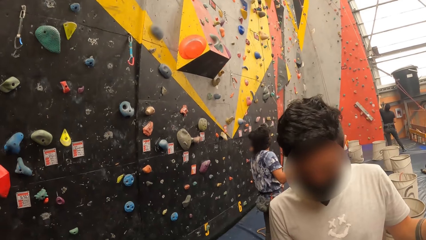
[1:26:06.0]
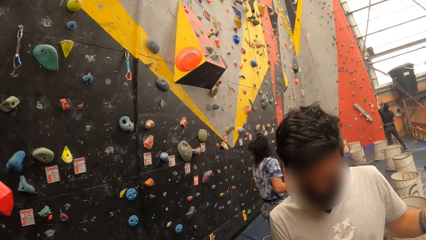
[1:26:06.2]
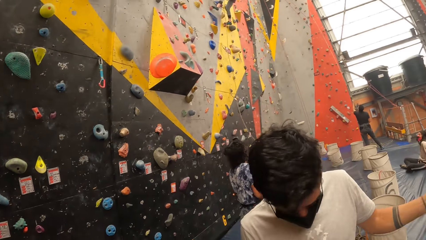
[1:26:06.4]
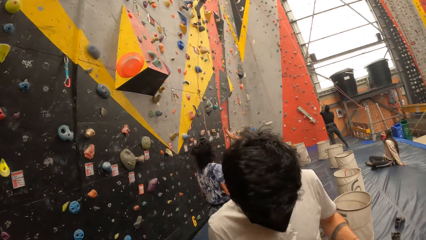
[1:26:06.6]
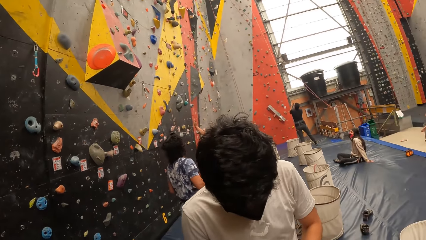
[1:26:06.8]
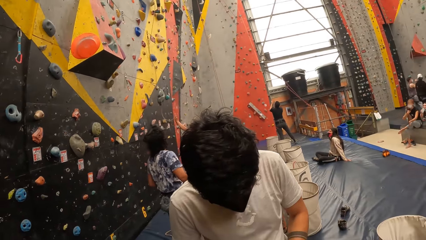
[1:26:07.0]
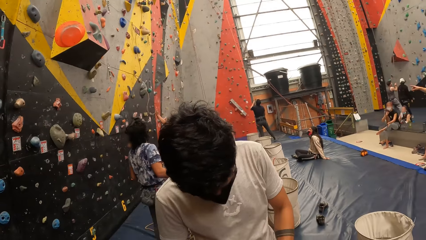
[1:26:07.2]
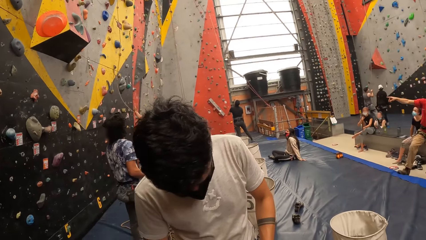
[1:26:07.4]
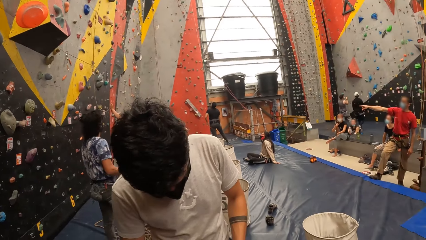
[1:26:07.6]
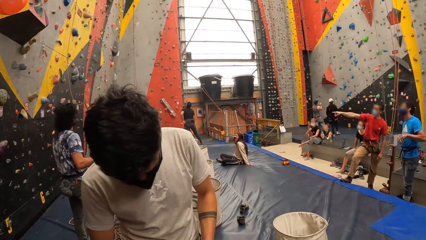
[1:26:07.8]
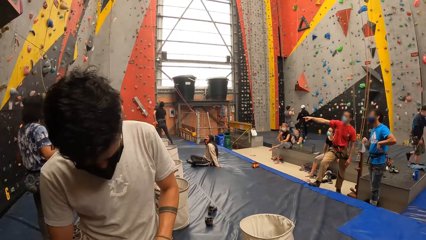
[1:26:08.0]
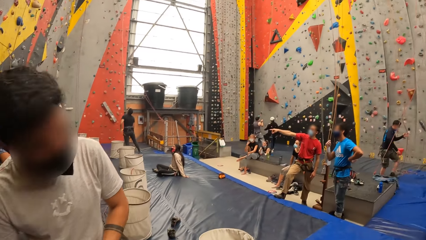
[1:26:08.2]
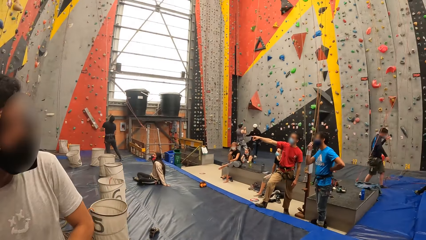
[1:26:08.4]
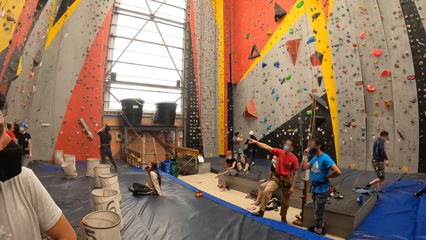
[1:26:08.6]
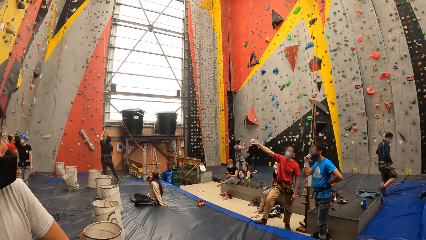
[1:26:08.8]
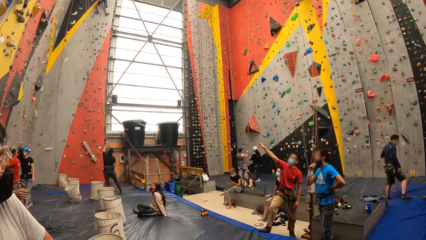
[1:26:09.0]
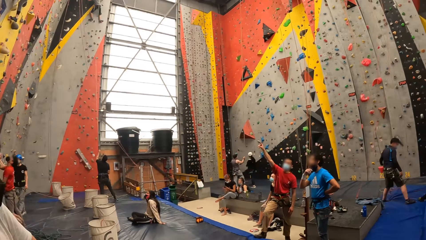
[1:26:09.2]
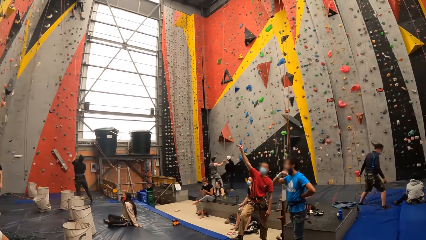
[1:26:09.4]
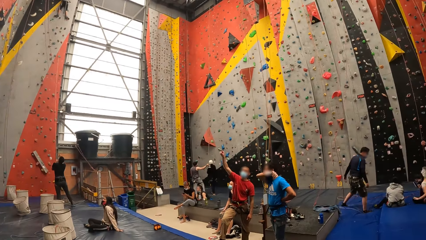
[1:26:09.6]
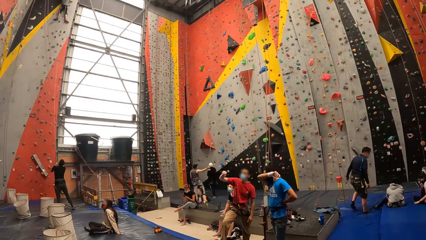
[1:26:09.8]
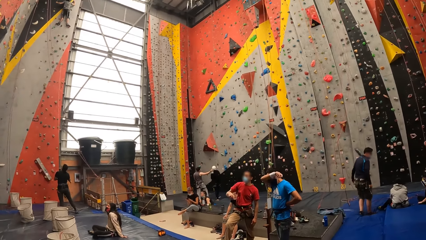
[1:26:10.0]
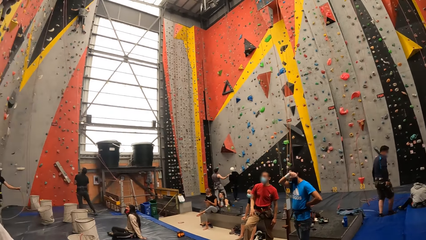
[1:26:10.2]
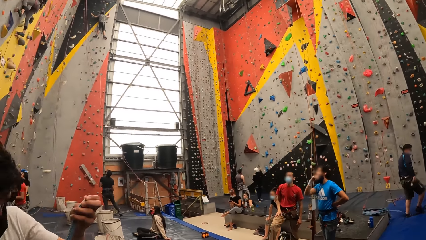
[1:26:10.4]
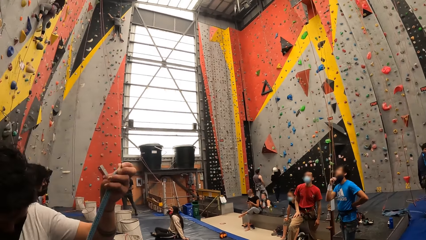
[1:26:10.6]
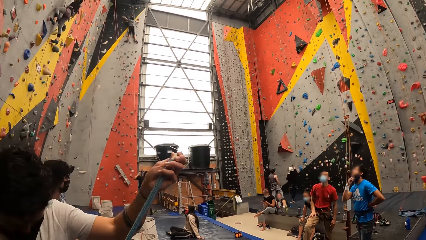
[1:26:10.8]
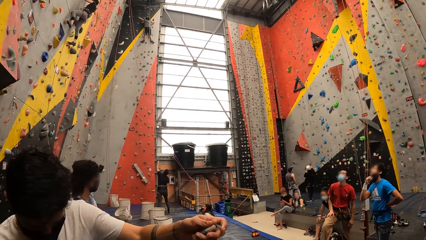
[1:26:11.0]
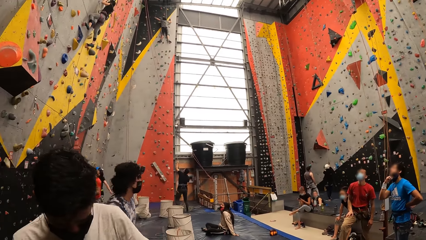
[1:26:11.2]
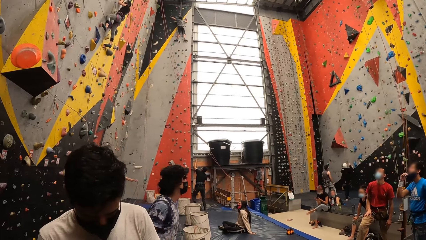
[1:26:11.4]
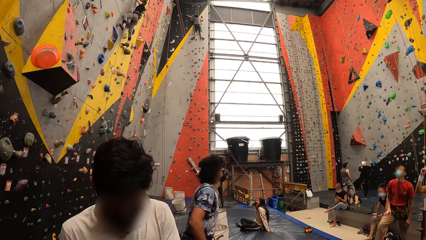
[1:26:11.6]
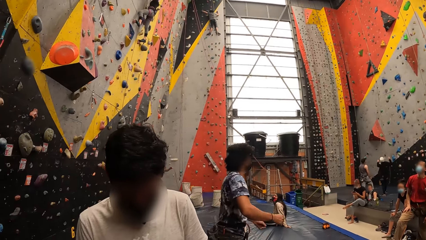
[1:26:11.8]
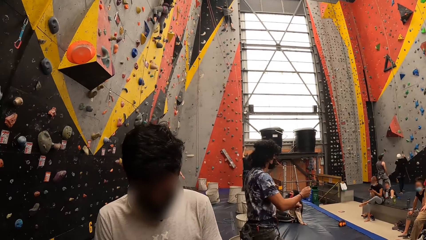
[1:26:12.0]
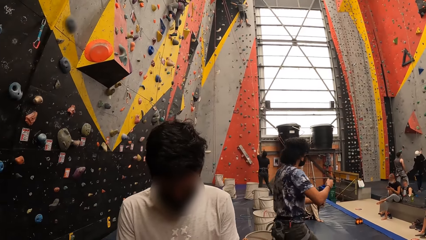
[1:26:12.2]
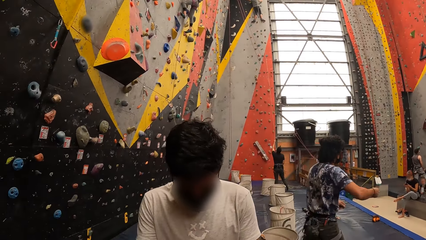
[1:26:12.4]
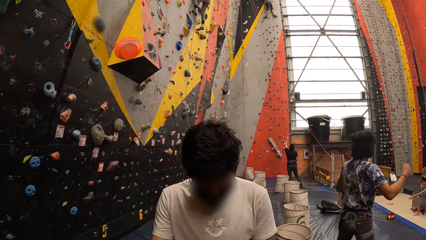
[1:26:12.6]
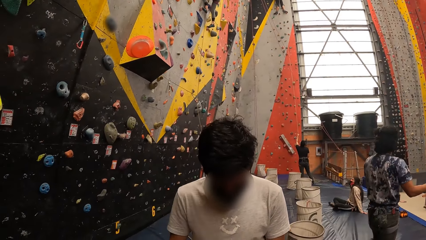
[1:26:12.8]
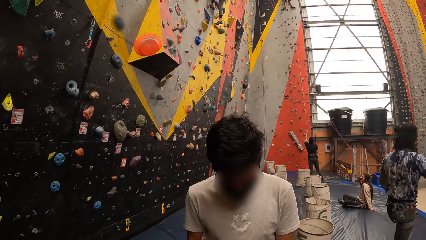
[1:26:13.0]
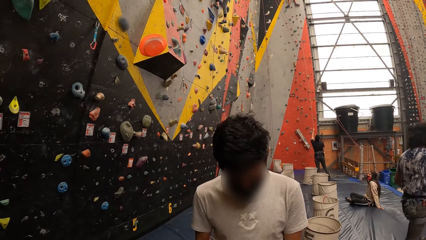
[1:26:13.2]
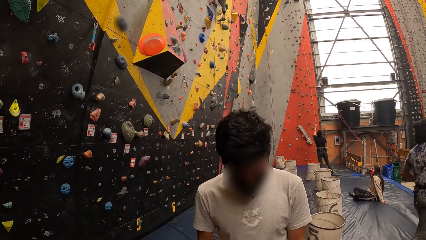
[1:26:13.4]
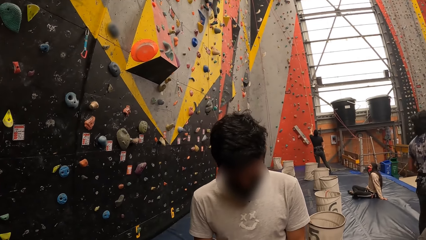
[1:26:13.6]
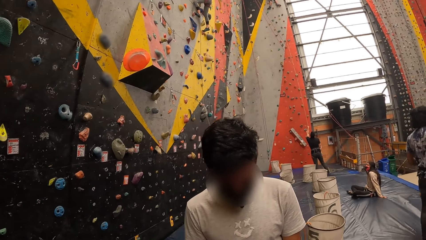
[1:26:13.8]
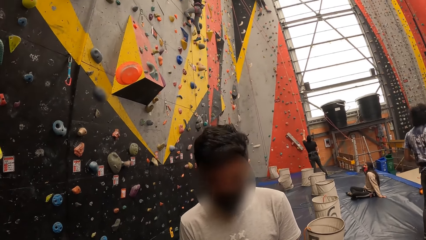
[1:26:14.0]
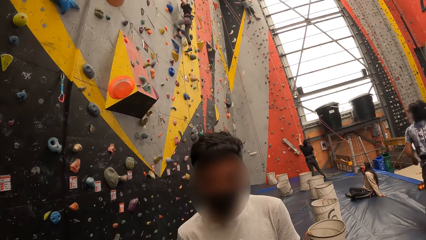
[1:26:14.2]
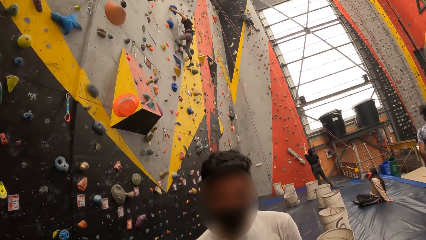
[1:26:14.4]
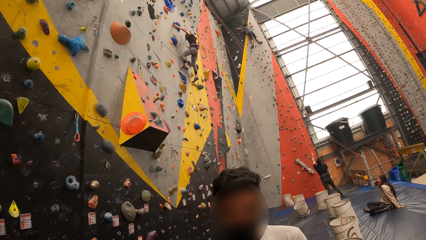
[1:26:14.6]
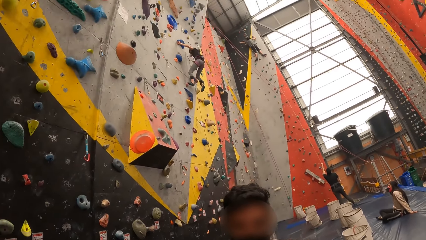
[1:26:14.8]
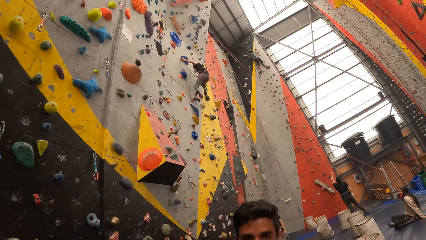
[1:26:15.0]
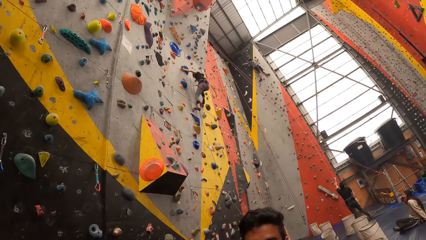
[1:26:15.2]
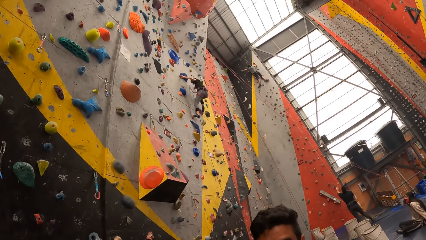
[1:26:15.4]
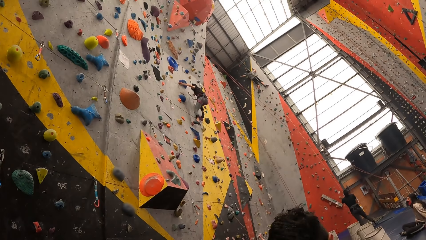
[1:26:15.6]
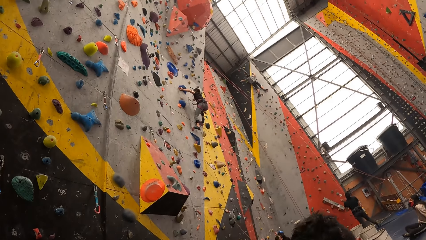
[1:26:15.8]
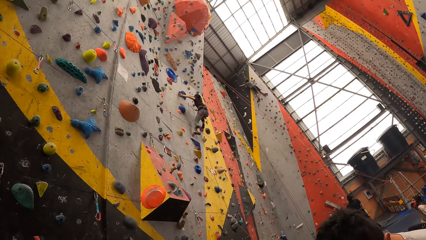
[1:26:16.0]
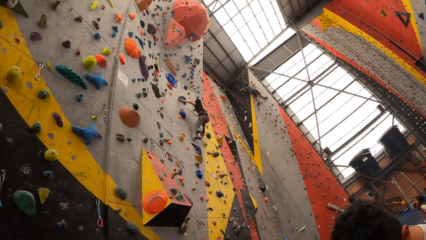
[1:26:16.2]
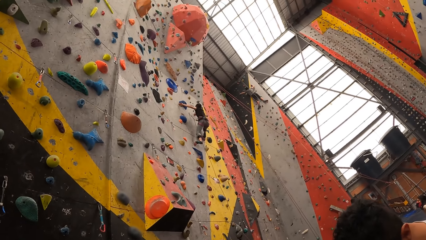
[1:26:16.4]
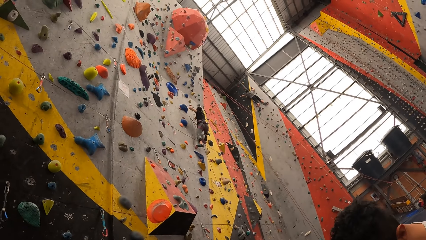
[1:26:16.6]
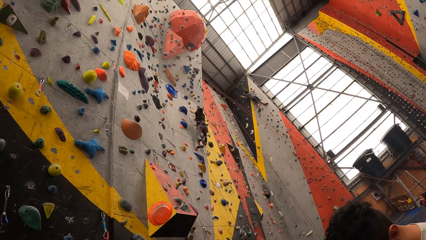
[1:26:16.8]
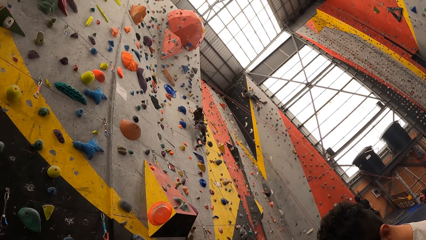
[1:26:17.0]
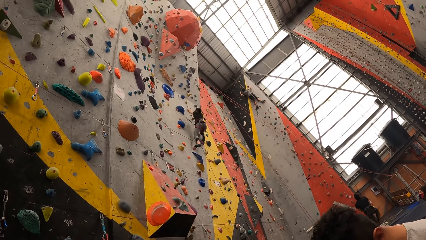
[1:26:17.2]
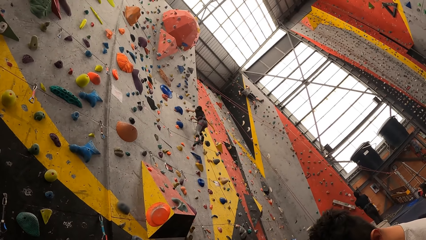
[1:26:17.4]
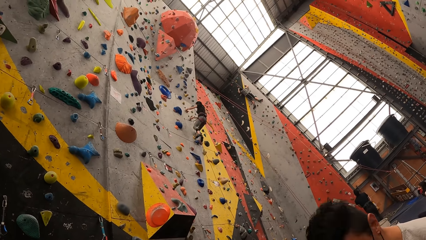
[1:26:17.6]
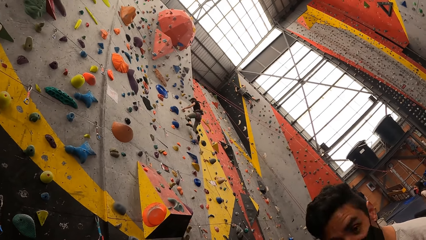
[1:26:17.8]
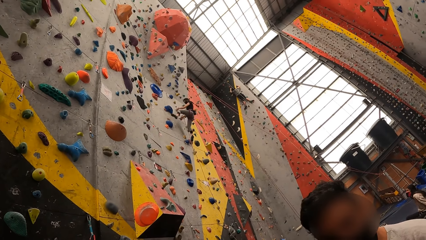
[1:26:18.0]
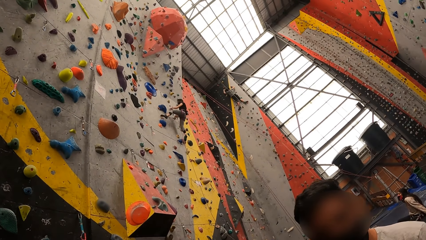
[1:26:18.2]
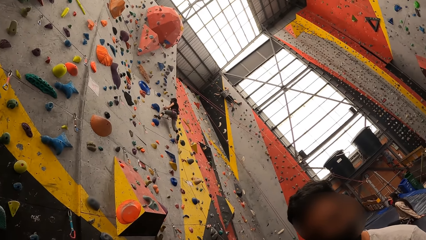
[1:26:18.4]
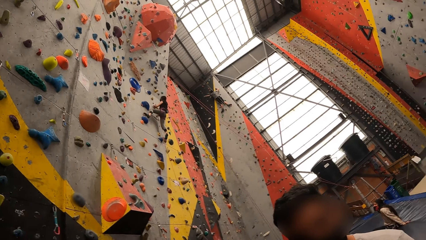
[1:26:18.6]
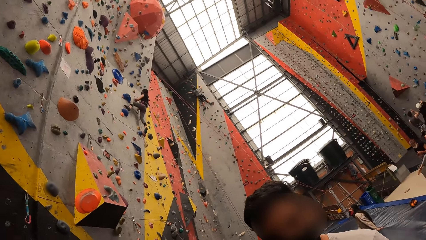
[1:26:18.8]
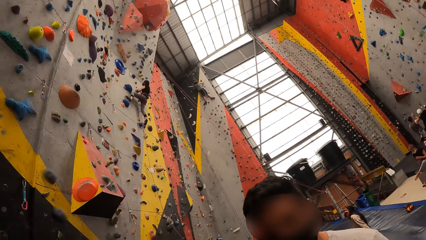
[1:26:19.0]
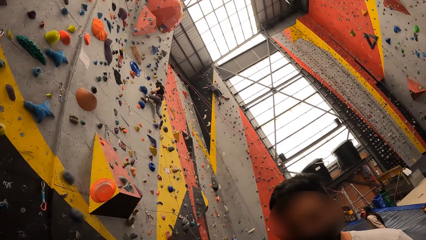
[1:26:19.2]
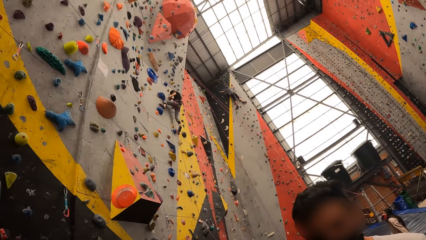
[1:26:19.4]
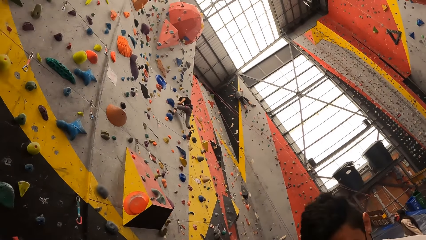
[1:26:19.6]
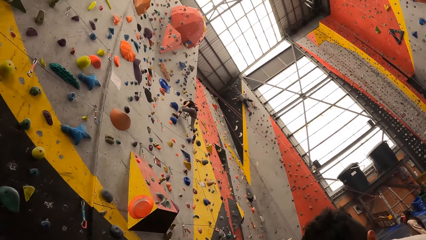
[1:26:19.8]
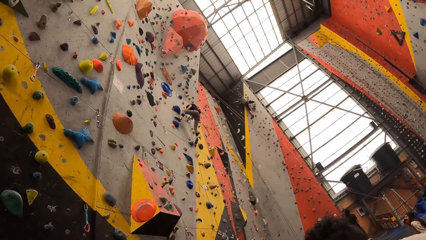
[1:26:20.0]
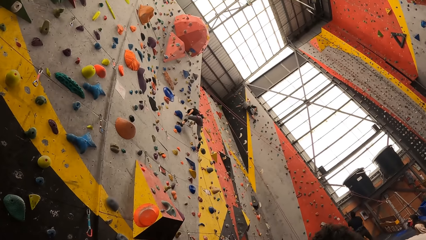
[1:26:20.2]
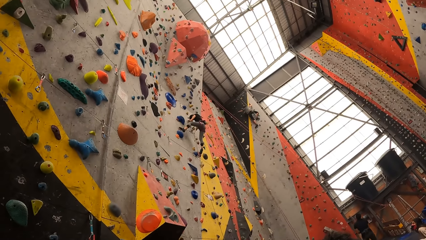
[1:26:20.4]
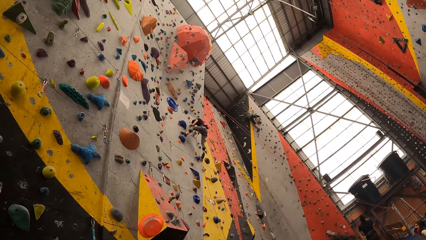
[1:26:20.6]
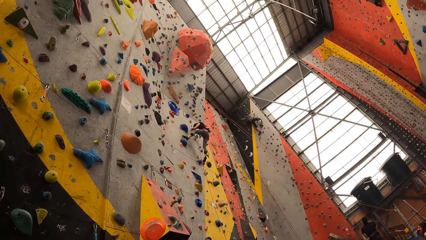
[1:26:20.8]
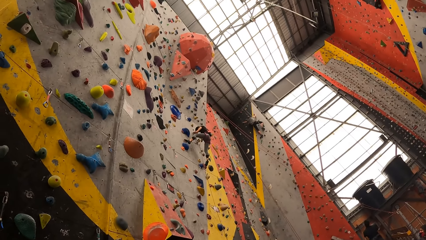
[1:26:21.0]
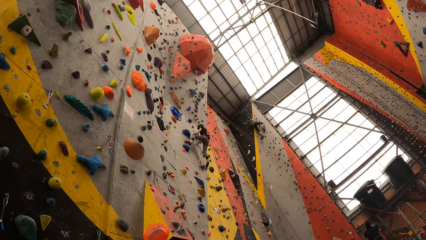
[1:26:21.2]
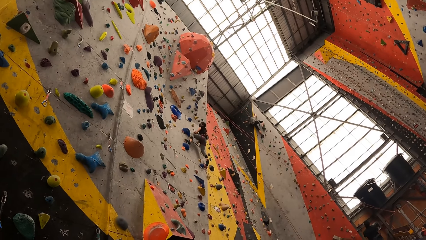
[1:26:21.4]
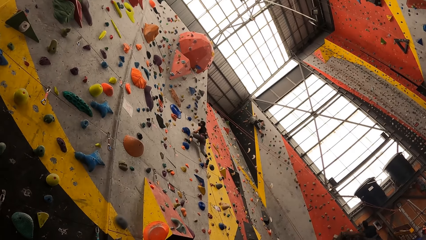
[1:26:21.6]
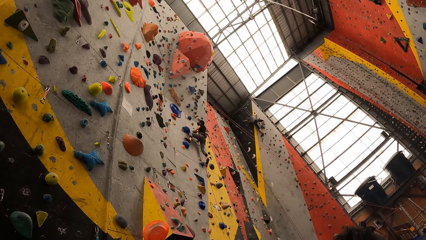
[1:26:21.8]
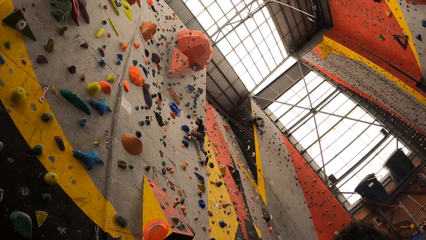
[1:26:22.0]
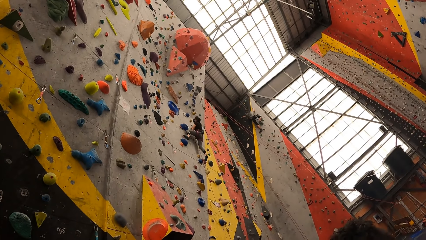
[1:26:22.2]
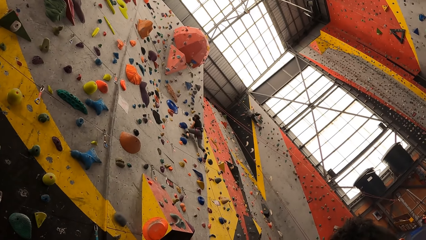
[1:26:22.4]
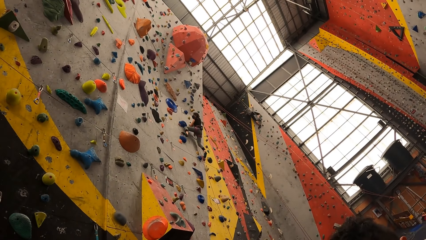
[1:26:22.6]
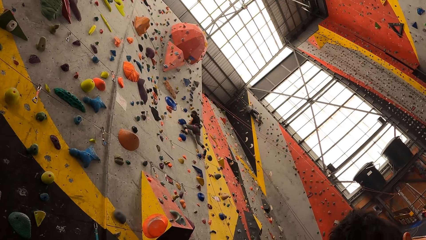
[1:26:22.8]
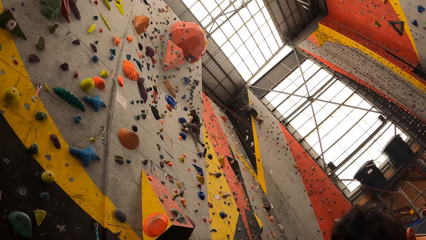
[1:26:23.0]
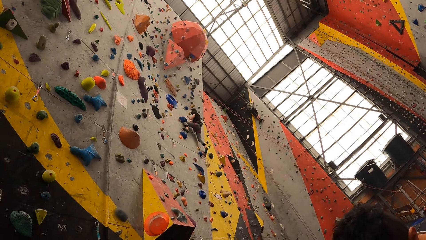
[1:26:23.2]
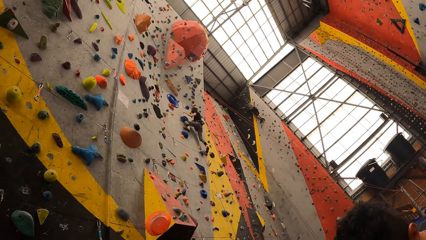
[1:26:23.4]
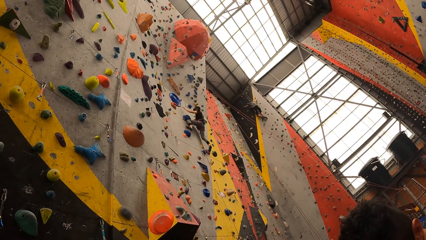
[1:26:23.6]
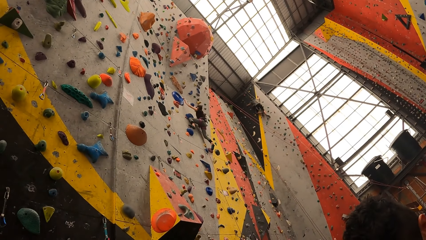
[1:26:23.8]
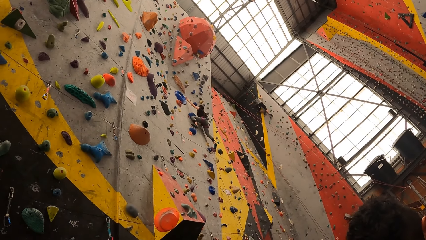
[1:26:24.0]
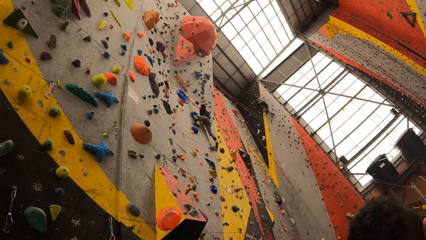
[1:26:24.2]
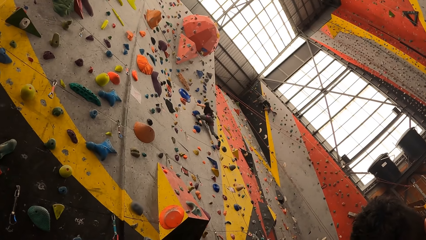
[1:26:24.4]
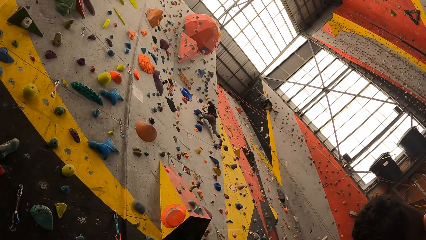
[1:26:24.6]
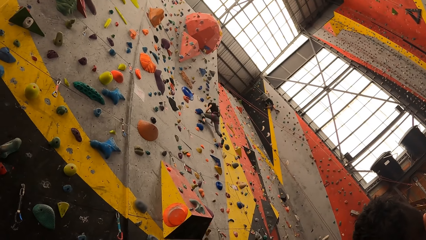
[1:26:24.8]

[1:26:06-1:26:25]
A man moves the left hand. The man stands beside the camera wearer. Another man points up. The first man moves a rope on the left hand. The first man stands beside the camera wearer. The camera wearer looks up. A third man climbs up the board.
